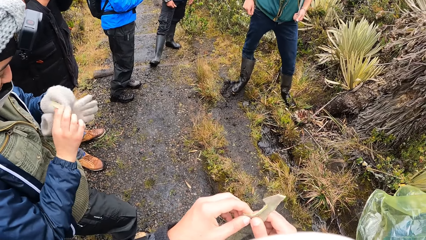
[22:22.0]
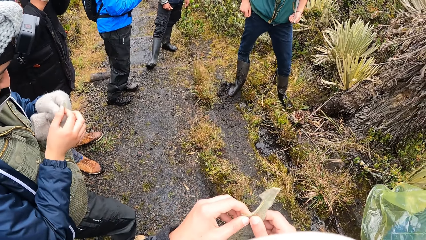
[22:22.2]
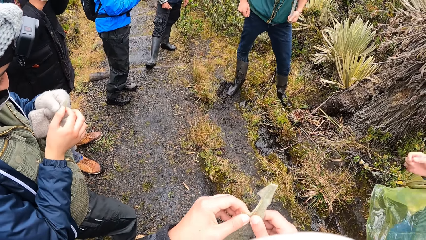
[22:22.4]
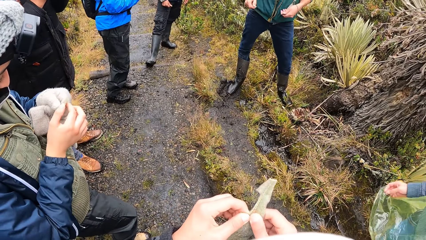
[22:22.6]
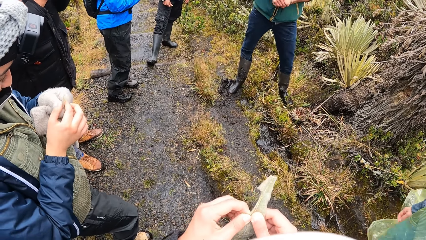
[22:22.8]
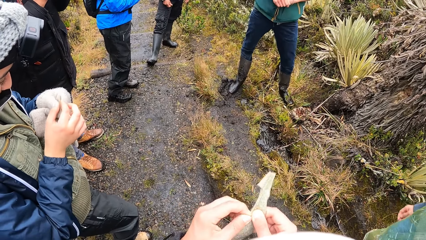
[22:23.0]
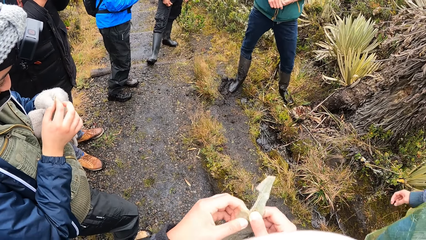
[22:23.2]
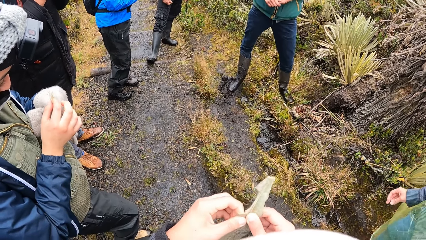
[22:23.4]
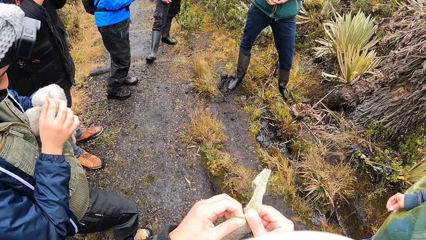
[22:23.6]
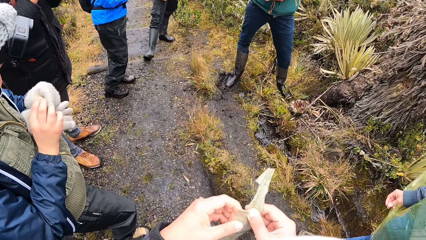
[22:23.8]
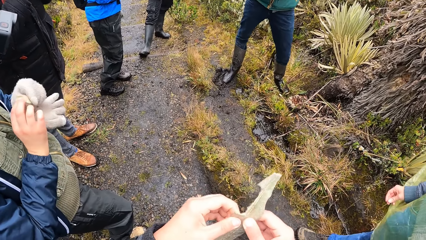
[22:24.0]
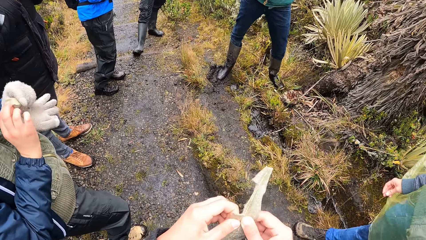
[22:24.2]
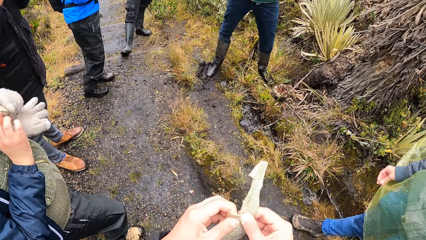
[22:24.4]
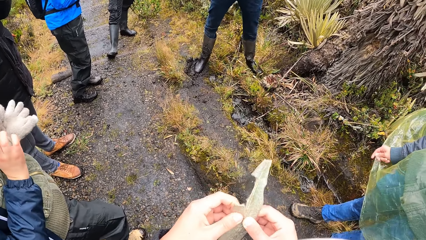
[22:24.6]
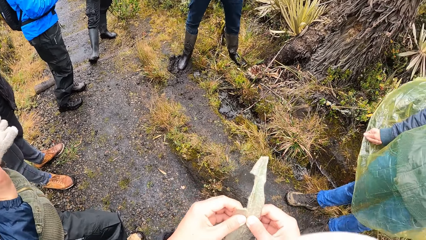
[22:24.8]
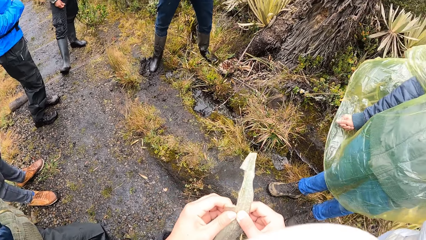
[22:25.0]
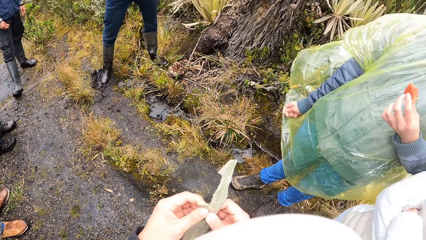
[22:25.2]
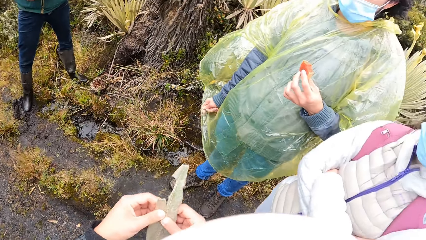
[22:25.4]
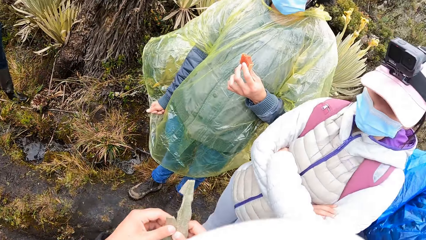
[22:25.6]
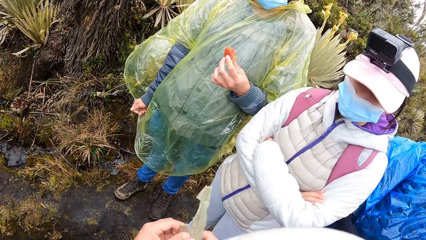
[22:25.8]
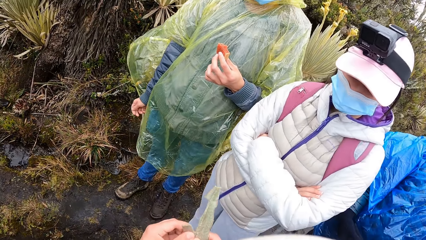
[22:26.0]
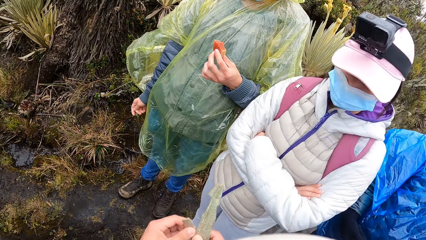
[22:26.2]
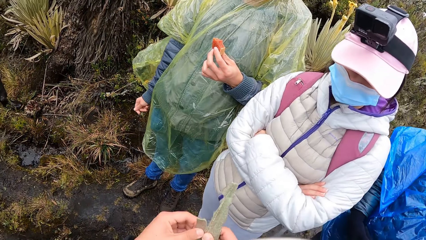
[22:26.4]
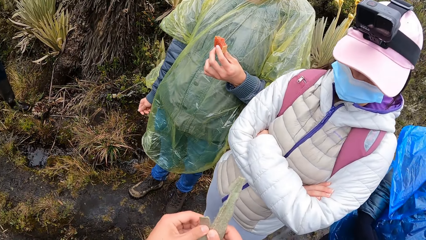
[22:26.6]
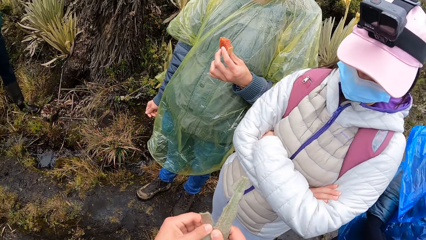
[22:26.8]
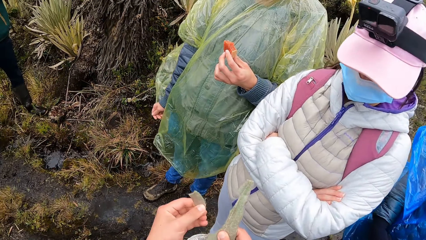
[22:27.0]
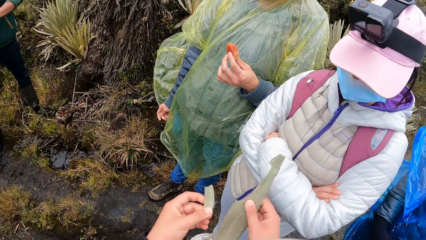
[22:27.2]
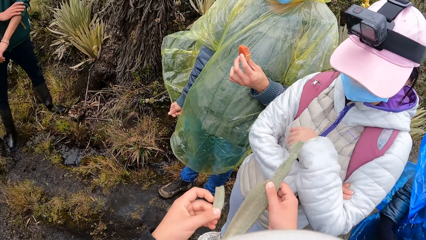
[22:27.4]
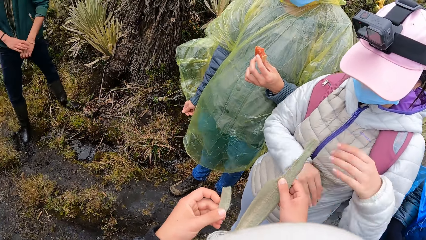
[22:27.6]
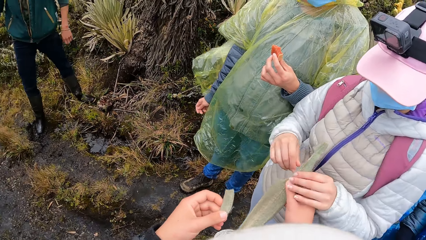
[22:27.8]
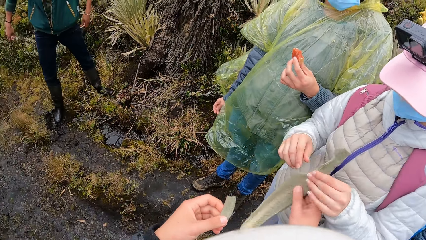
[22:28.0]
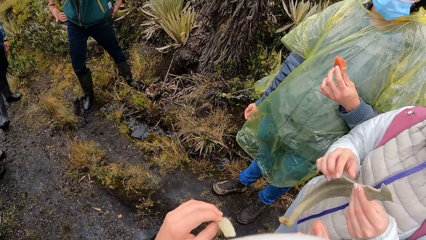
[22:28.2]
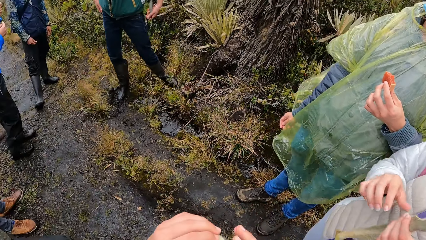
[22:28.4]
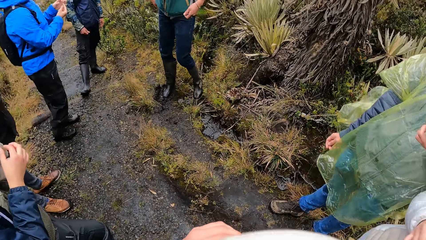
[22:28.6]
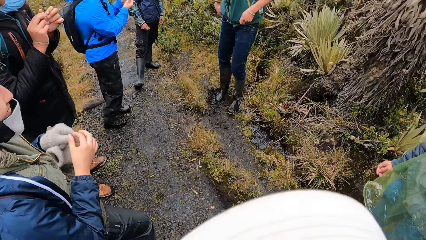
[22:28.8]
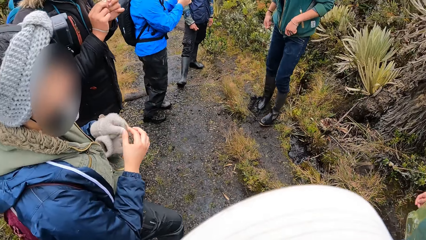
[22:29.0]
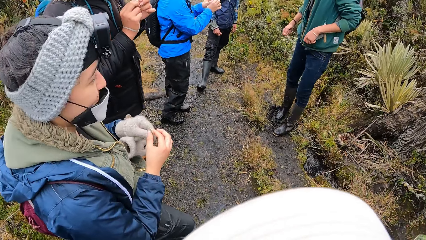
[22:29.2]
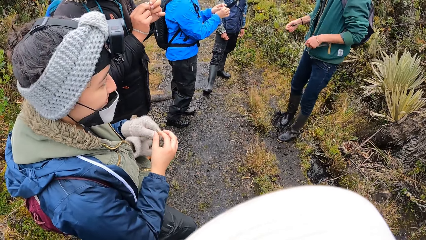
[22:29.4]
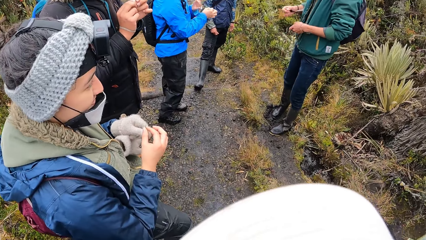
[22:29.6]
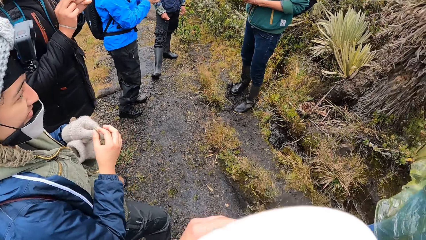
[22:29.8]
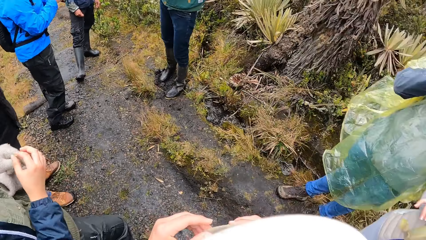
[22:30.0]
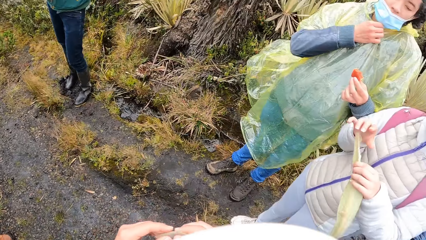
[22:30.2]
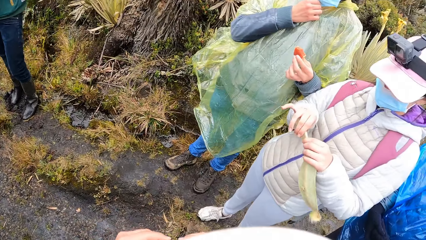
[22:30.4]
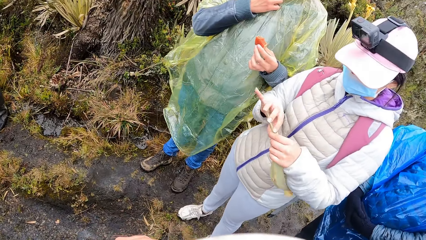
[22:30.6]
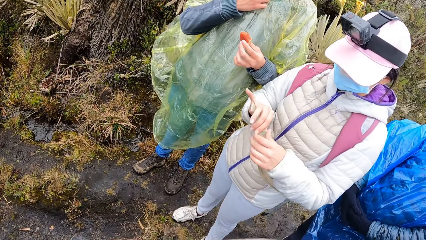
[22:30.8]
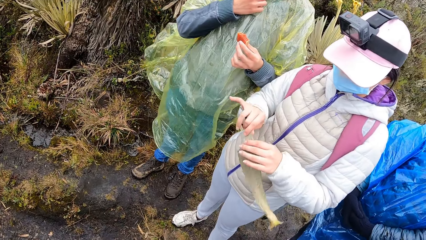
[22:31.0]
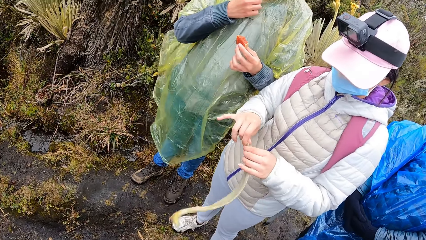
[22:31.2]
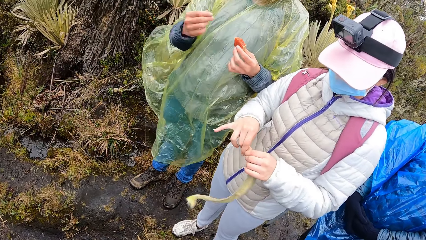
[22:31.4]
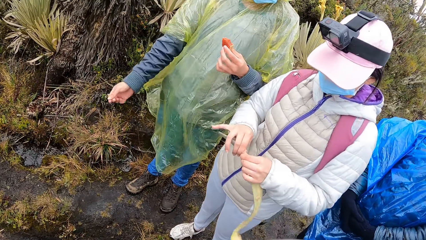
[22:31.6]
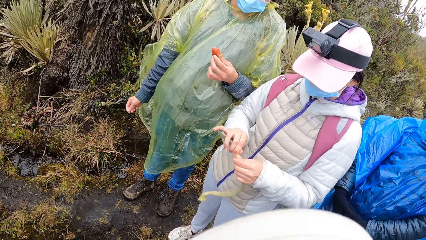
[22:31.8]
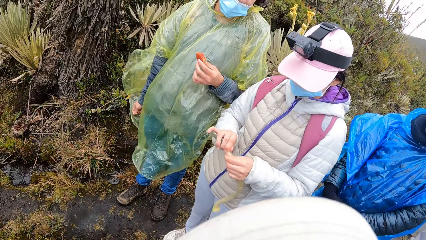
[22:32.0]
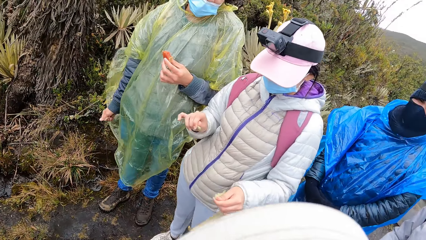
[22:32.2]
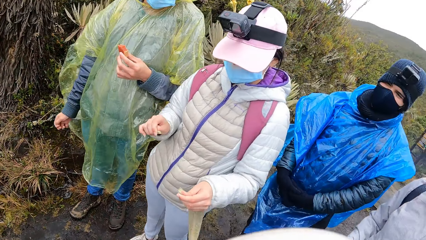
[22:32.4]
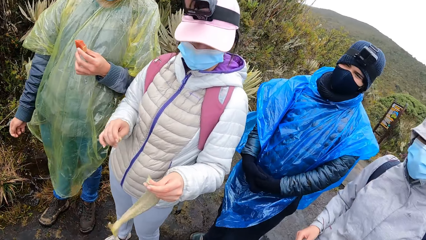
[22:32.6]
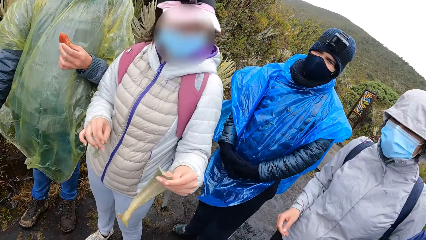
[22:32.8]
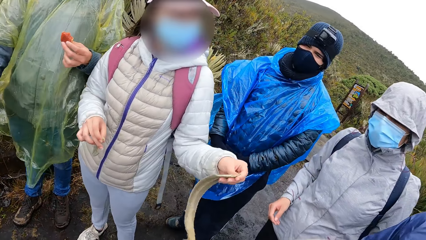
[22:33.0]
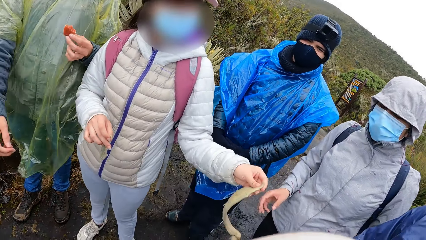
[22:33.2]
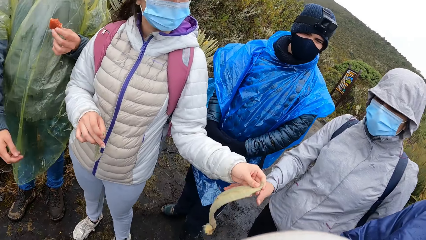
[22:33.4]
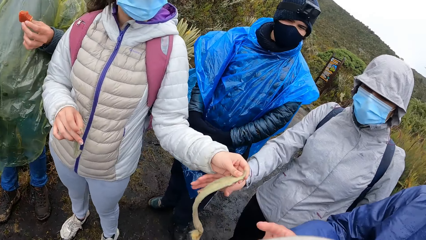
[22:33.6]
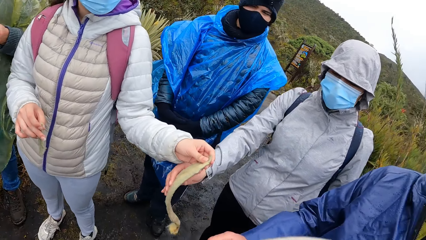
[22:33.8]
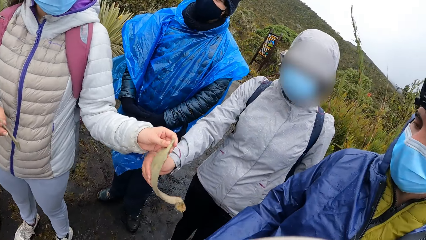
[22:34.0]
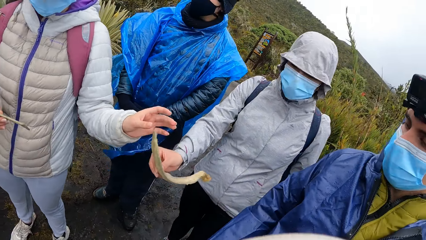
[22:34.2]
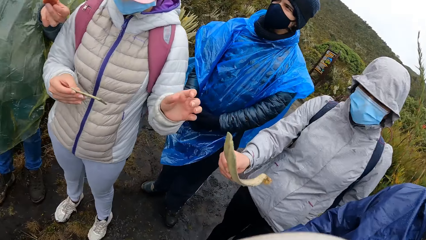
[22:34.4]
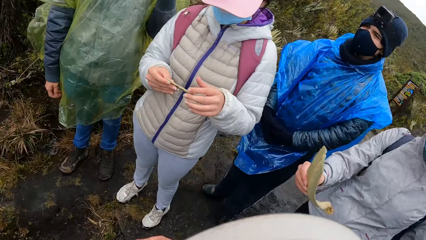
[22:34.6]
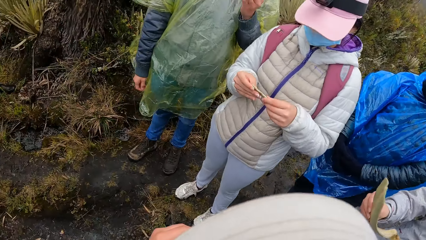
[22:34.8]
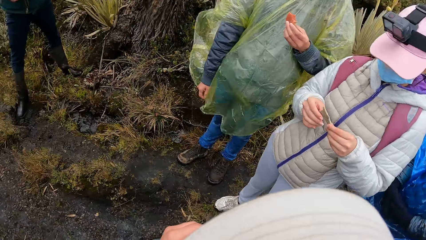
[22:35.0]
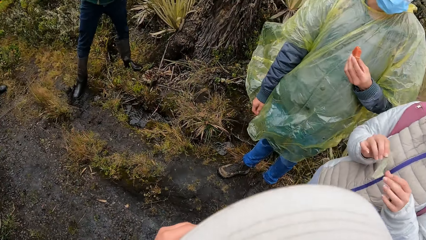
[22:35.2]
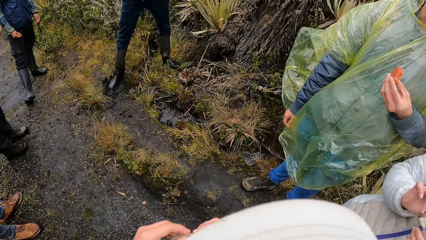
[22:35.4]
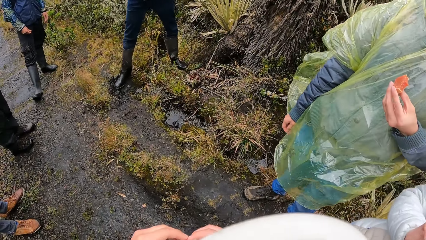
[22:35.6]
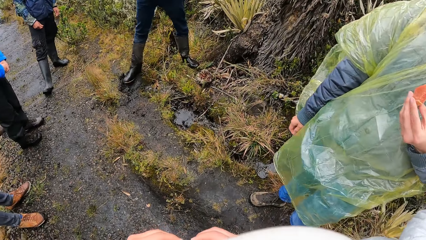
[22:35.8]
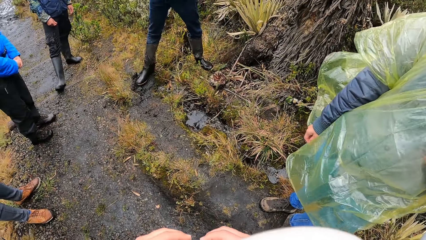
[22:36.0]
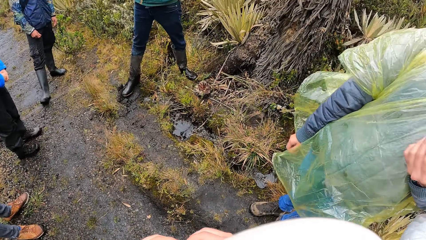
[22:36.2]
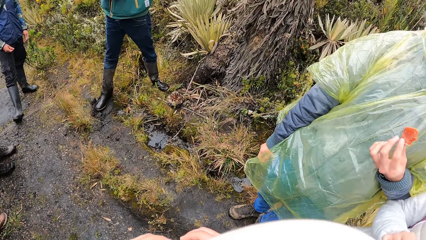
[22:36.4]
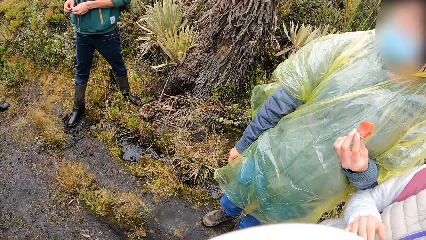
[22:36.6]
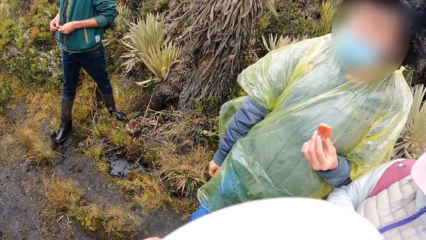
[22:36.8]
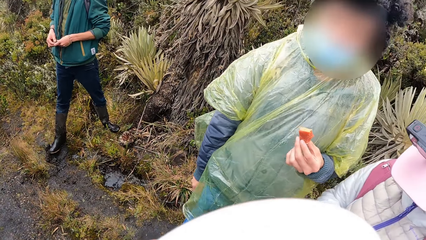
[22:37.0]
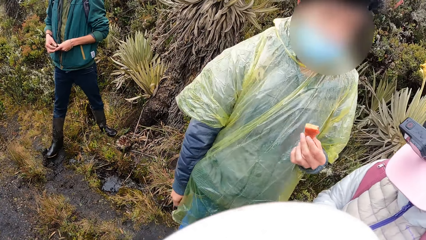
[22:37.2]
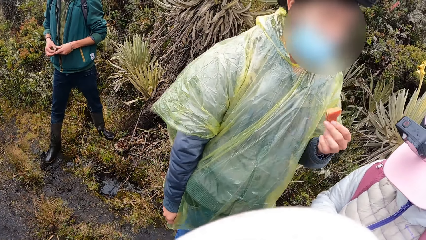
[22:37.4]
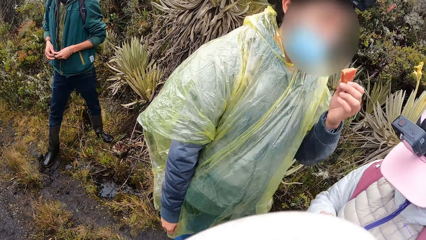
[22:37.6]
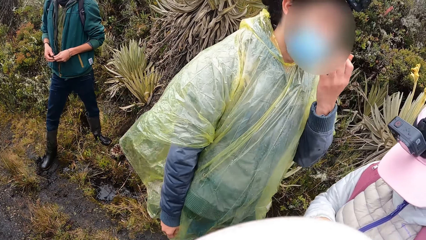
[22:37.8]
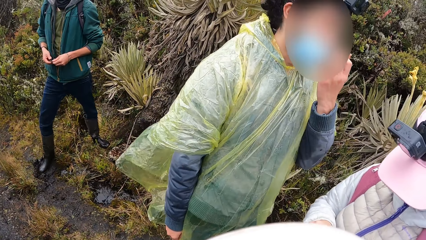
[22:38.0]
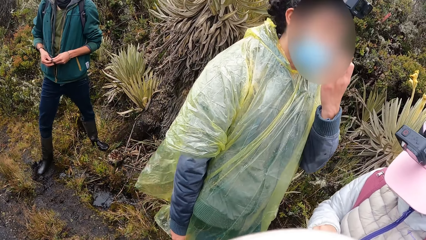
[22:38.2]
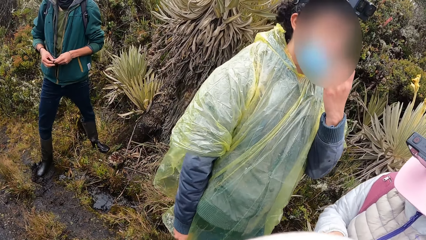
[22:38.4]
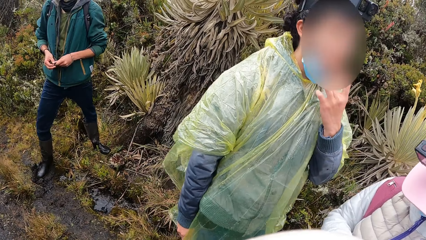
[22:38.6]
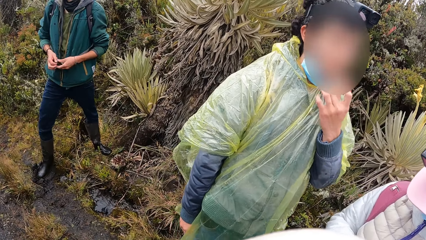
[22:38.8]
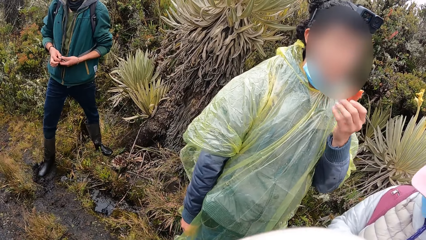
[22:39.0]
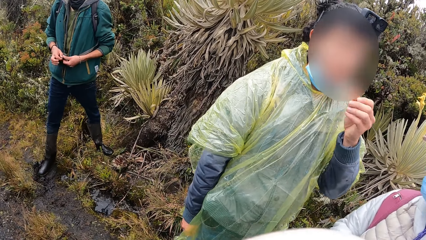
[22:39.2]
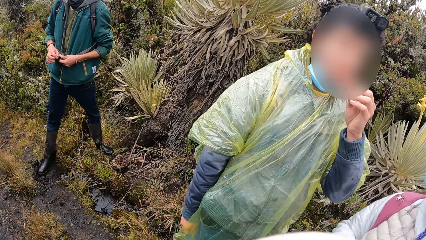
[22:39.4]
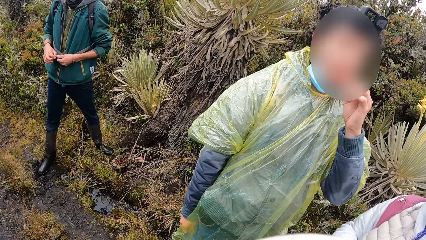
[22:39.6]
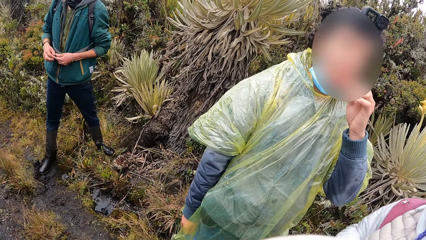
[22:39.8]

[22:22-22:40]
The camera wearer tears off a part of the plant stalk with her left hand. She cuts the plant. She passes the plant stalk in her right hand to a woman's left hand. She looks at another woman. The first woman cuts the plant, tears off a part of the plant stalk with her right hand, and passes the plant stalk to another woman's right hand with her left hand. The camera wearer looks at another woman. A man eats a pawpaw fruit with his left hand. That woman adjusts the mask.
